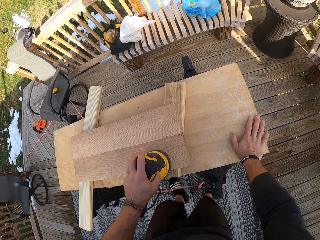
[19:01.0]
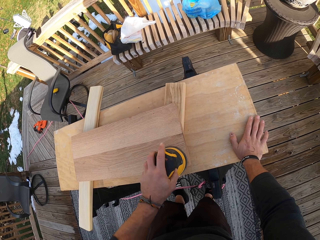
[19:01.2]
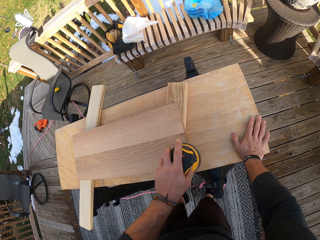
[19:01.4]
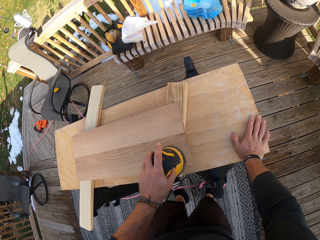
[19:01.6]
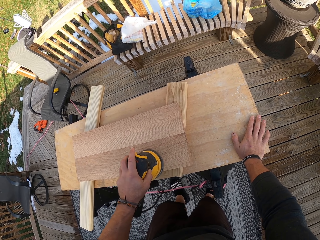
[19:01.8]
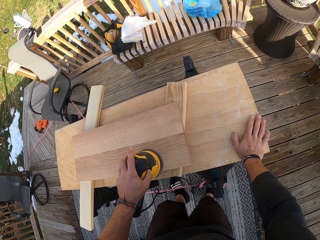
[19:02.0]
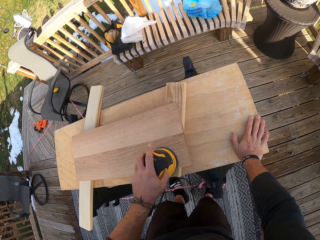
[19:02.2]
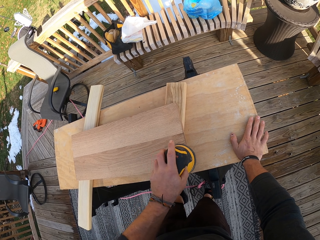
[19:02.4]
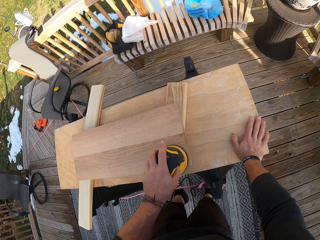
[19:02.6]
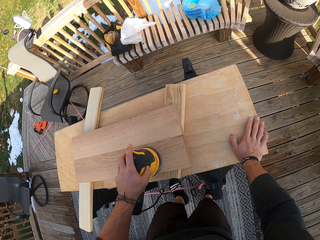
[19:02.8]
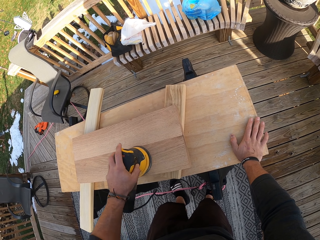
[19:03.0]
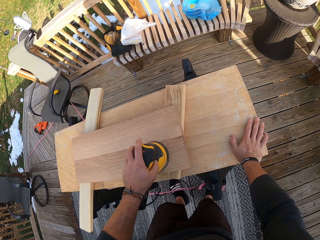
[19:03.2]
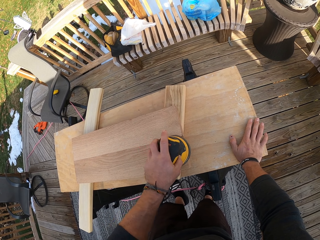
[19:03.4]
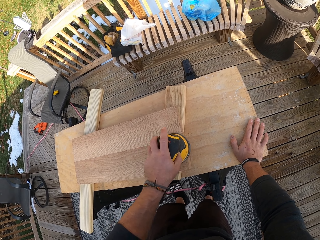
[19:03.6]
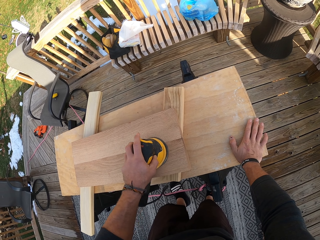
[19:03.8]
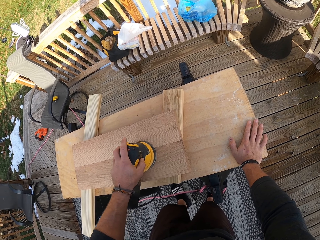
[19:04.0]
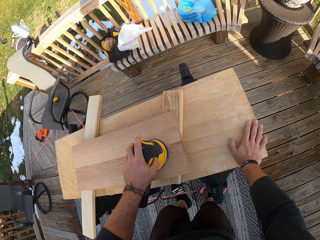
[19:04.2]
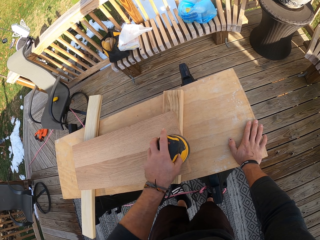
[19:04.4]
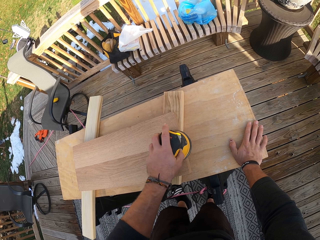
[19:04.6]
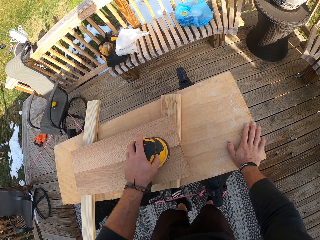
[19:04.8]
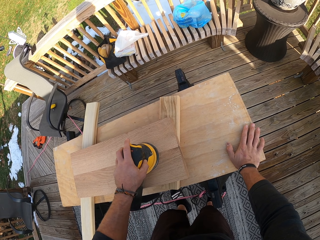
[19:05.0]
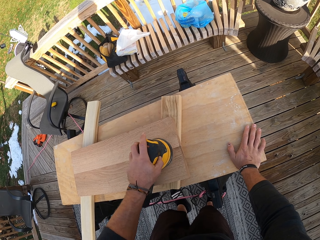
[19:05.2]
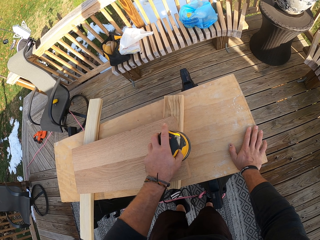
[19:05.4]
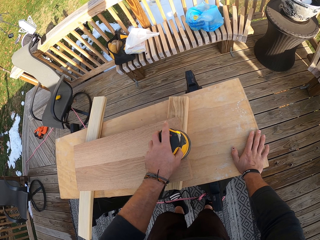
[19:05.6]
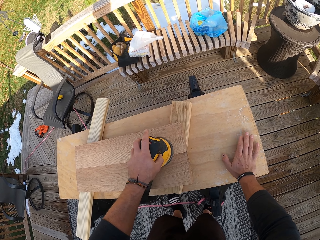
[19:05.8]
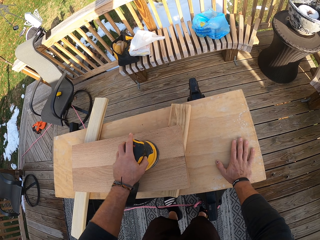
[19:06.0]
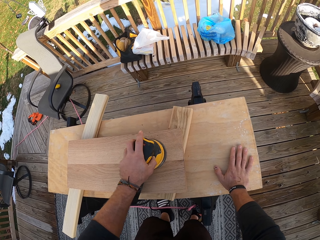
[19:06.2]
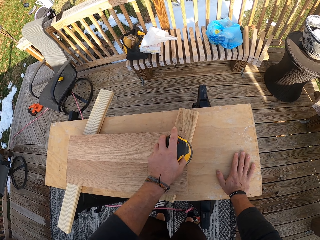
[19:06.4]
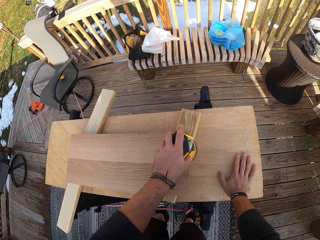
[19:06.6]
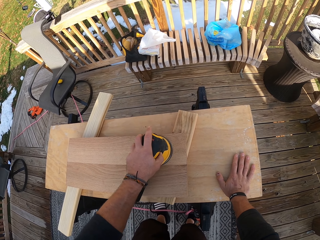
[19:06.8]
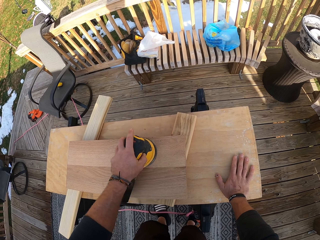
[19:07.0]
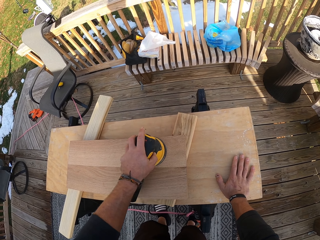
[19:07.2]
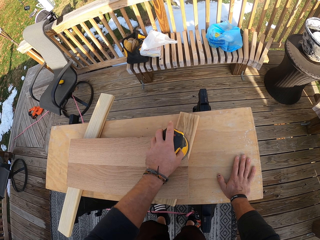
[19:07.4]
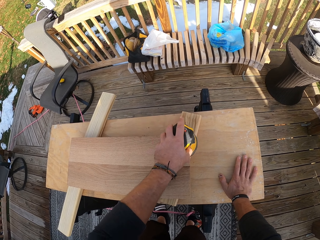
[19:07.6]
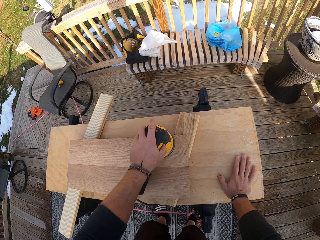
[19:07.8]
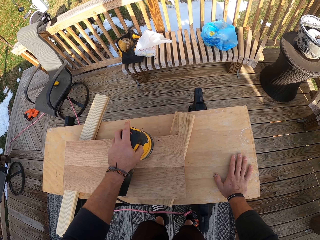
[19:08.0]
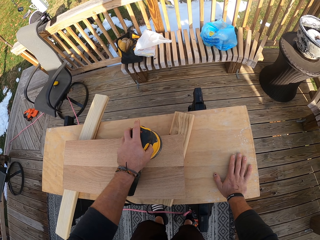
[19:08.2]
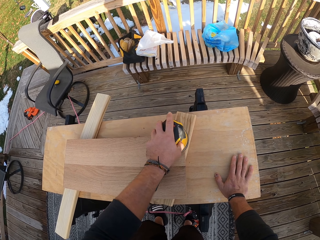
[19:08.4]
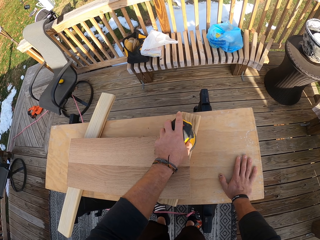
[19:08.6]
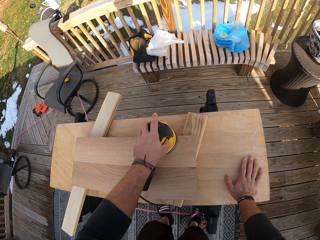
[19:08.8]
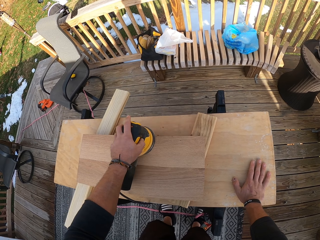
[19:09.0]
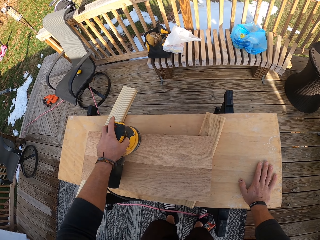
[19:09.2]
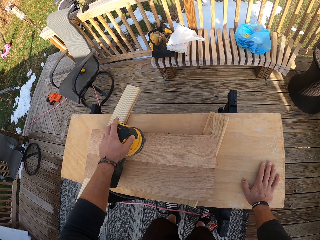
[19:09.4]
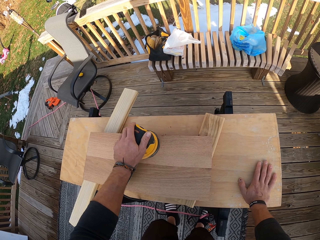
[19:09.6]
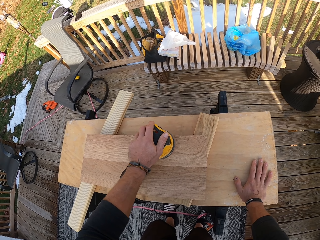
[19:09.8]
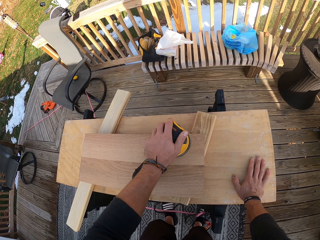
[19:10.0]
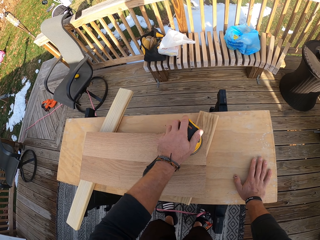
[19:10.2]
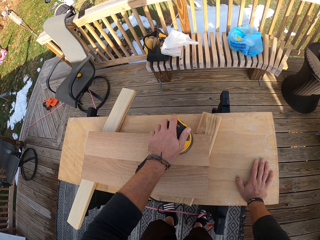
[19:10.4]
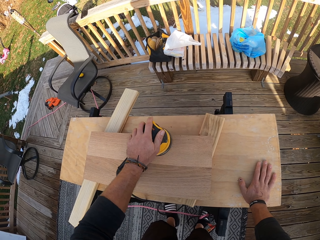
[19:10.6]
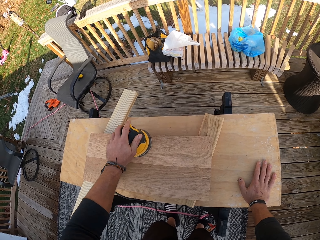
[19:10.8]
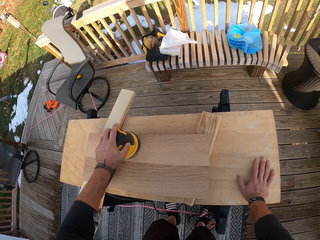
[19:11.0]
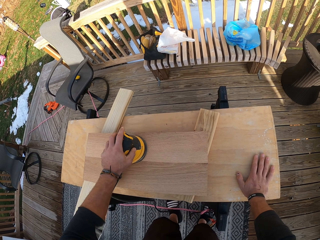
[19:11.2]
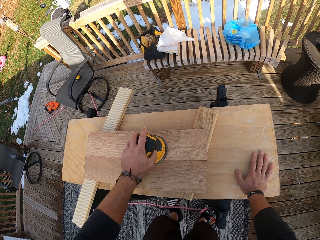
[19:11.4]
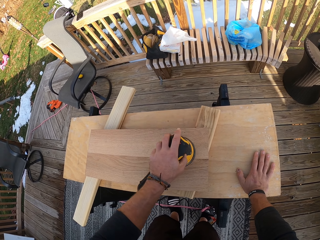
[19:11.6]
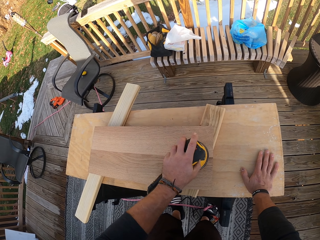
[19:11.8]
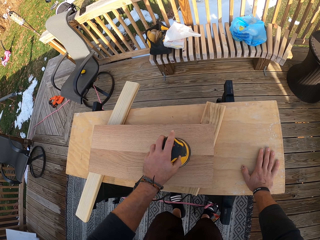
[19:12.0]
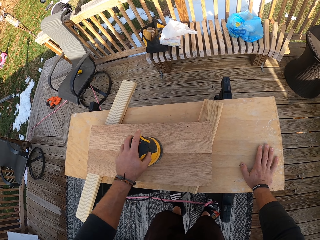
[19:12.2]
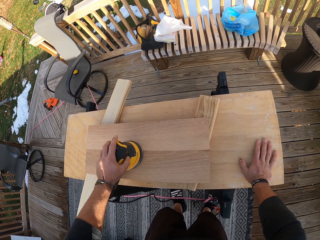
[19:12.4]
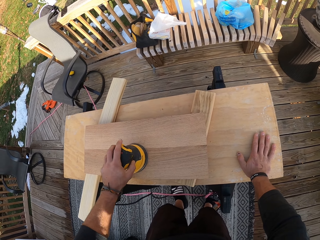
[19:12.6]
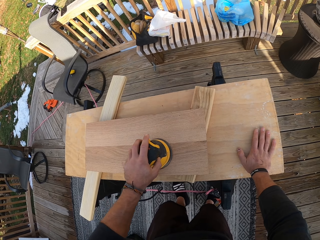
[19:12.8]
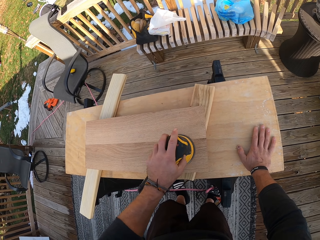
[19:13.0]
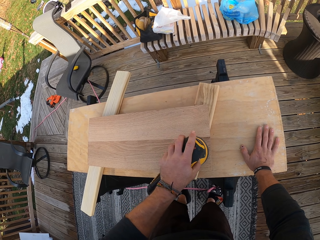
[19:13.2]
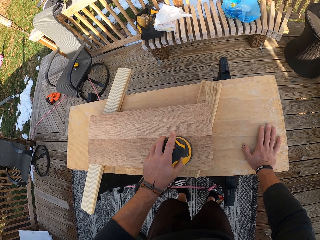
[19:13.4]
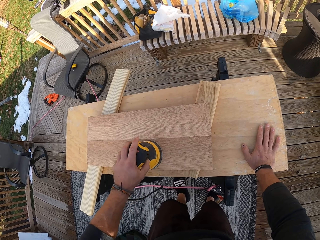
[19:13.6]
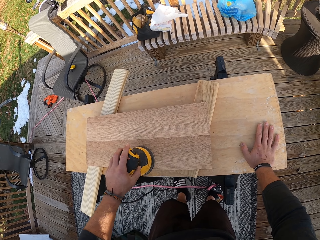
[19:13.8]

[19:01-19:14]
The camera wearer sands the wood.

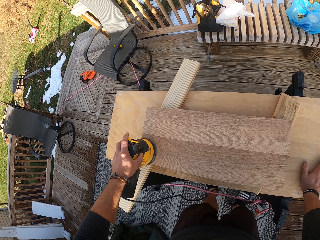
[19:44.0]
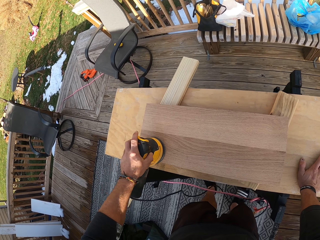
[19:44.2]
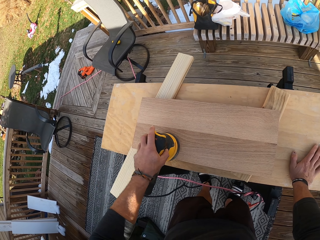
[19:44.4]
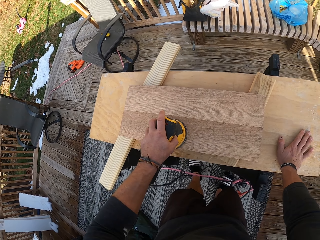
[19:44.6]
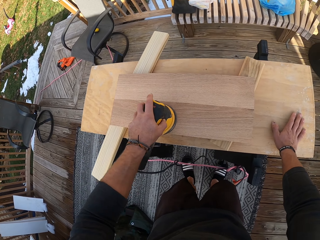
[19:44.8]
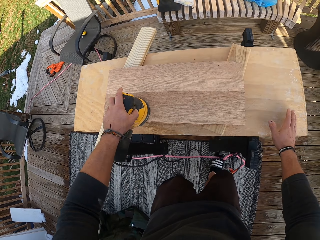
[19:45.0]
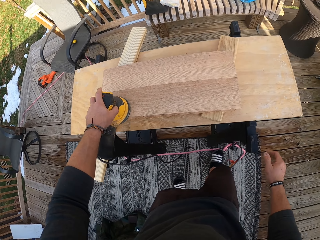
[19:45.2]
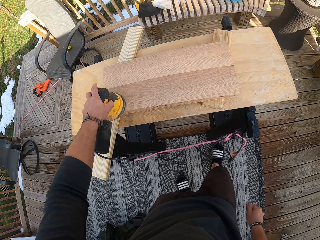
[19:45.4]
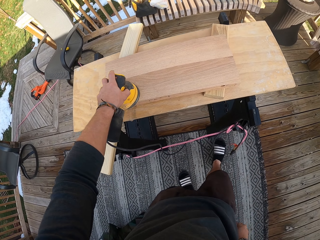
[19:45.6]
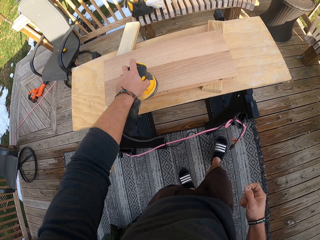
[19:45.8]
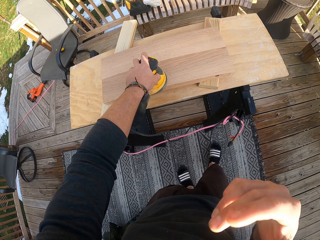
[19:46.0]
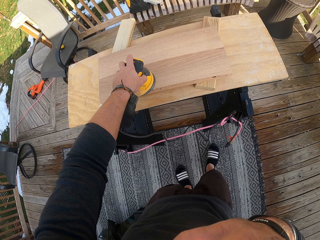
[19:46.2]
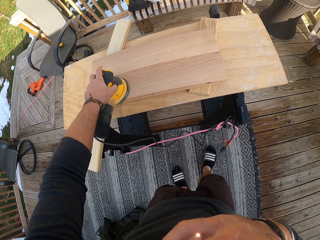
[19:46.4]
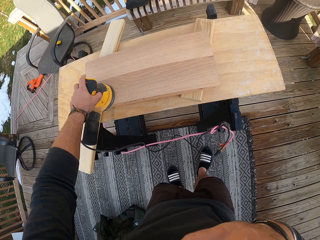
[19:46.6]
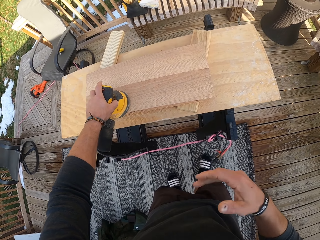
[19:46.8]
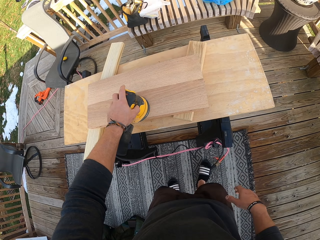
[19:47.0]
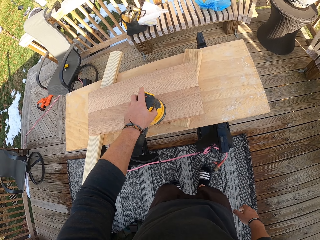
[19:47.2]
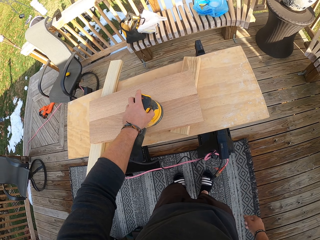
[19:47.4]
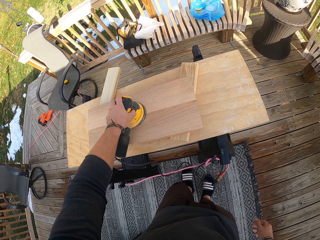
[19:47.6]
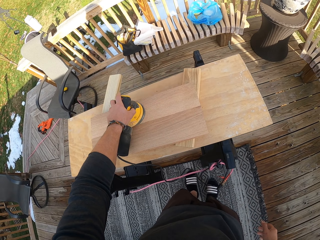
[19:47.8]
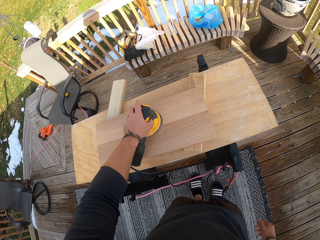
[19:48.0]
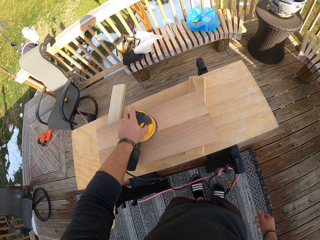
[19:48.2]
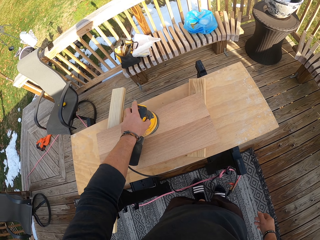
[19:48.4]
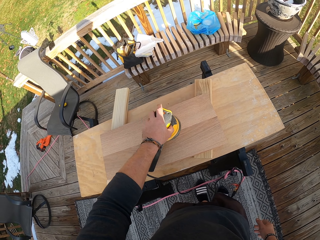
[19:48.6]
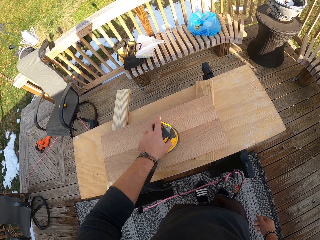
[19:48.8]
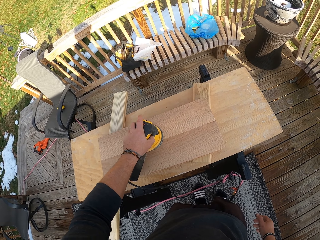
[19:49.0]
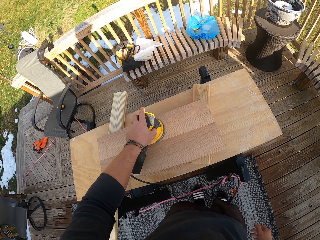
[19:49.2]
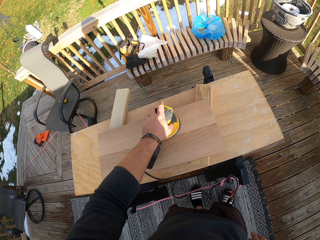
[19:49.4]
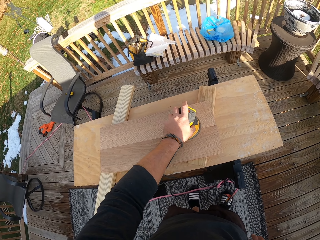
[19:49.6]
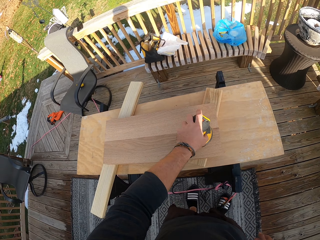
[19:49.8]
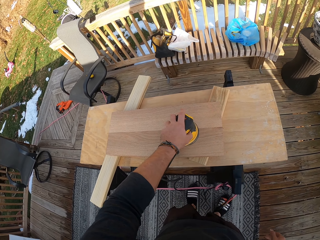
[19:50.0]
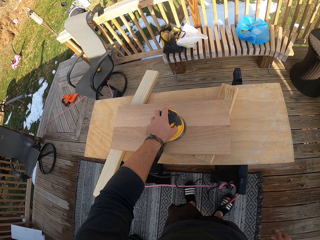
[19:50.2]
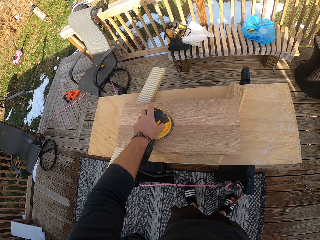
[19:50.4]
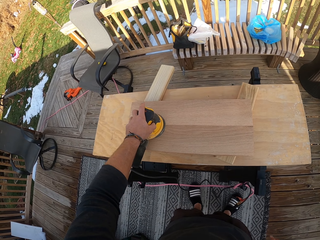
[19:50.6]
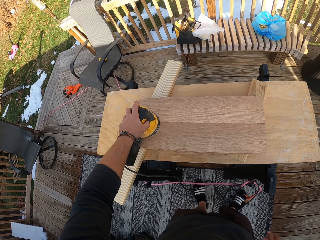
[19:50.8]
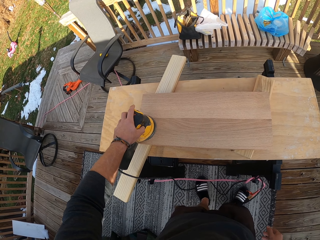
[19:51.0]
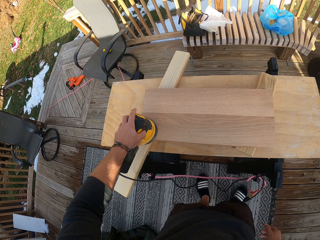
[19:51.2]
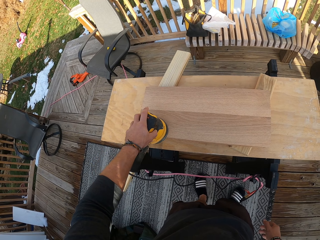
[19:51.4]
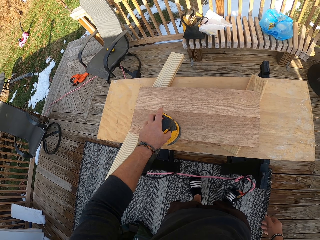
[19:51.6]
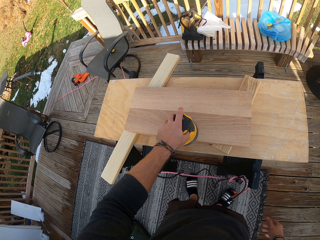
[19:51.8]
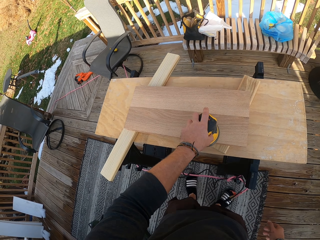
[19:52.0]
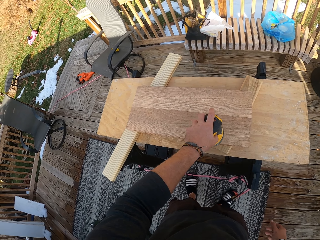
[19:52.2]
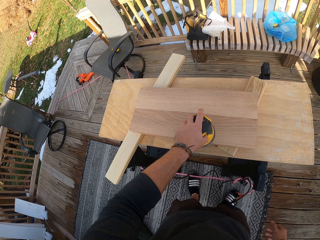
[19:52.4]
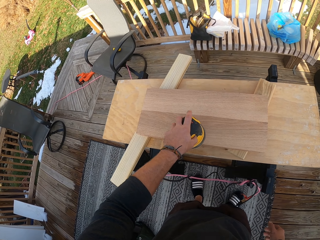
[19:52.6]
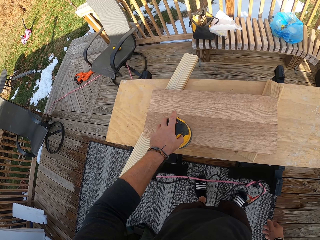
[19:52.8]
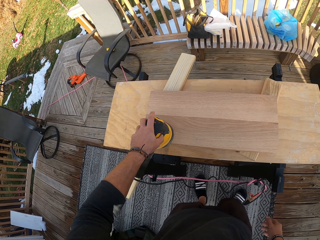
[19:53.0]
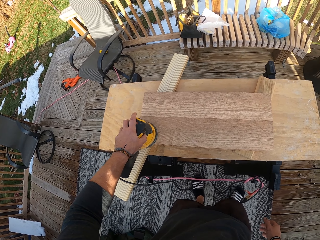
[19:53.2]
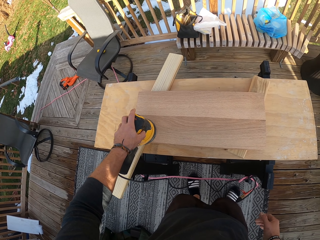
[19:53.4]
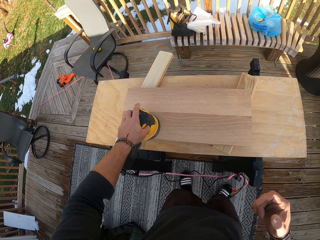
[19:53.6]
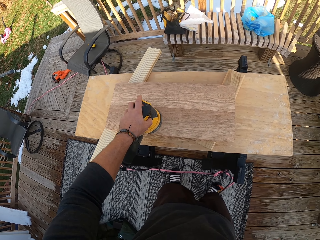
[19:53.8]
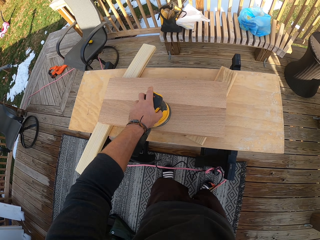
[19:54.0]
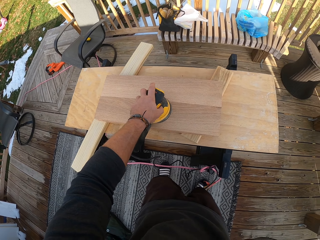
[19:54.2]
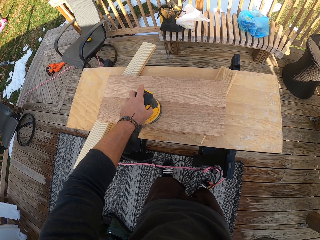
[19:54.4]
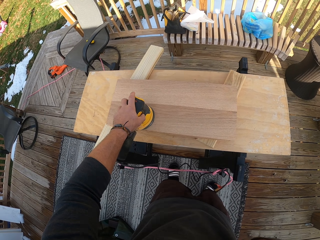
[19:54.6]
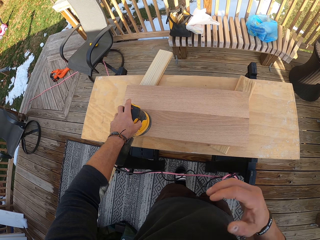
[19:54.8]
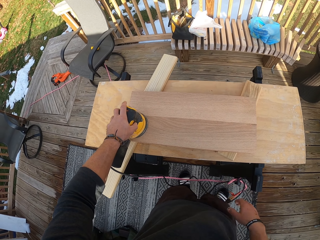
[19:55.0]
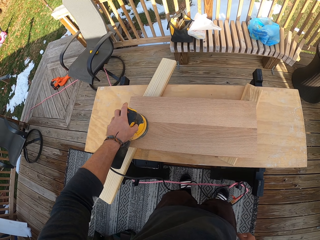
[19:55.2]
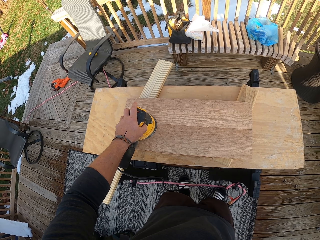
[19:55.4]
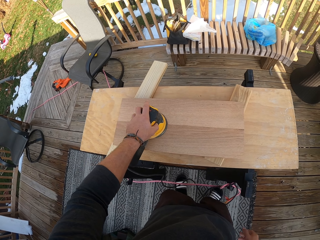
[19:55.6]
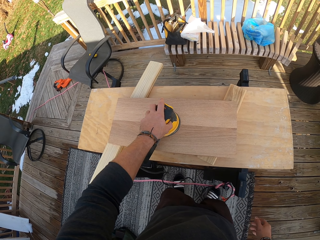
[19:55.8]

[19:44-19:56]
The camera wearer touches his face with his right hand. He touches his face with his right hand again.
